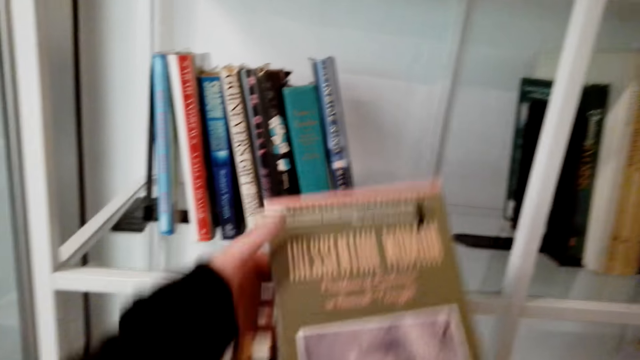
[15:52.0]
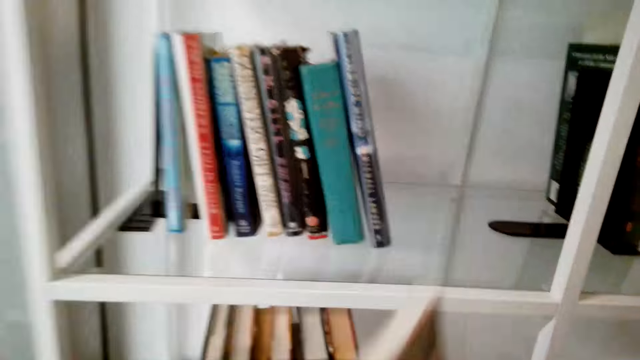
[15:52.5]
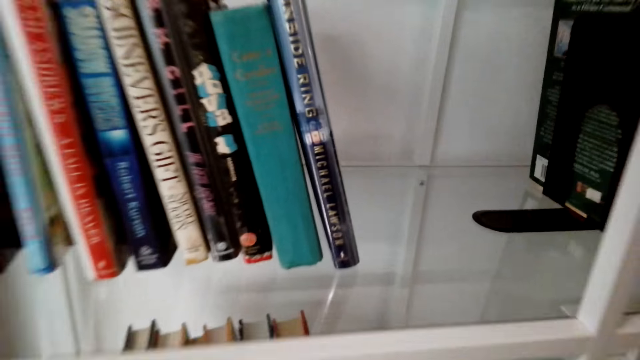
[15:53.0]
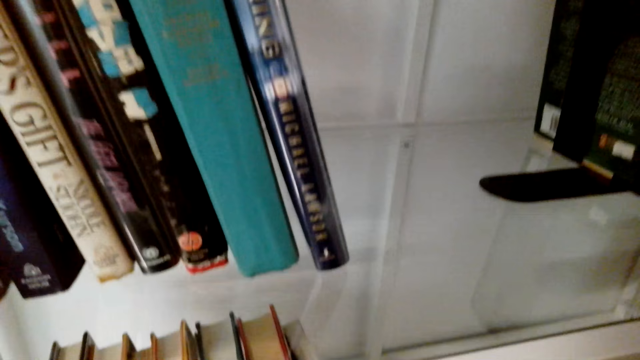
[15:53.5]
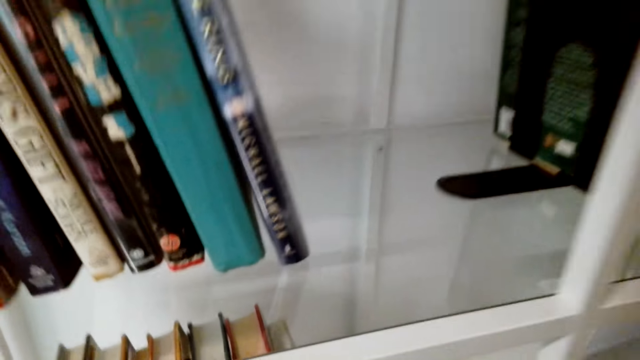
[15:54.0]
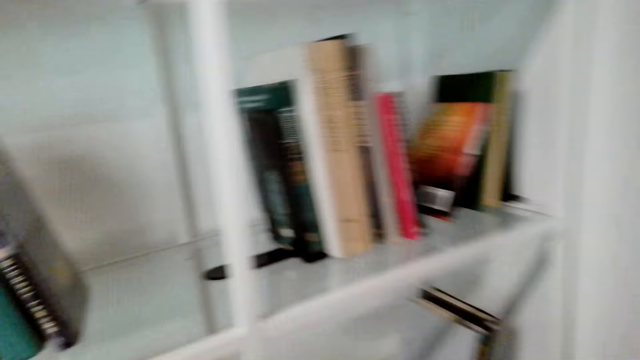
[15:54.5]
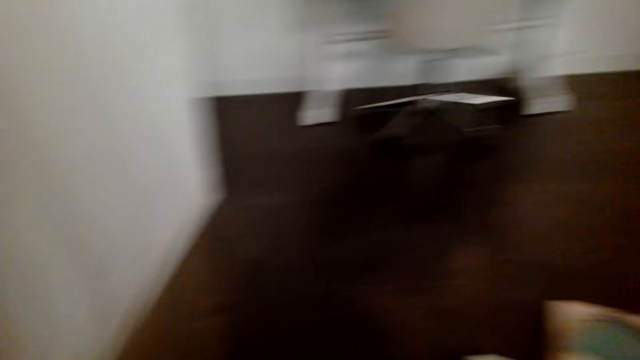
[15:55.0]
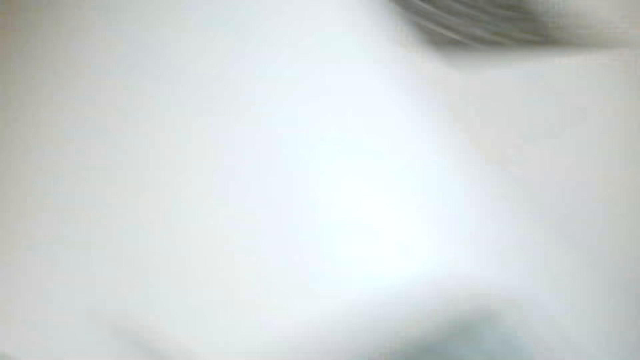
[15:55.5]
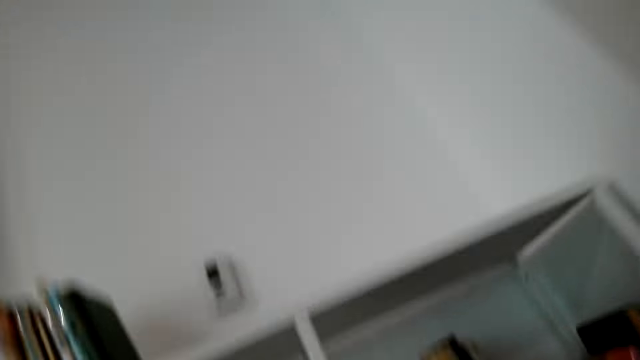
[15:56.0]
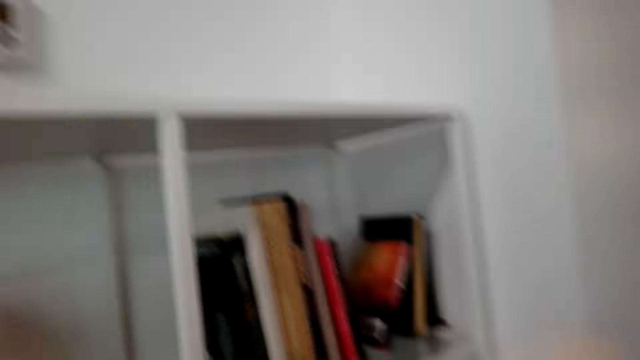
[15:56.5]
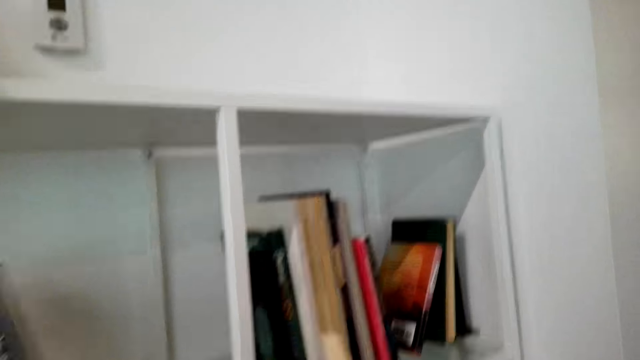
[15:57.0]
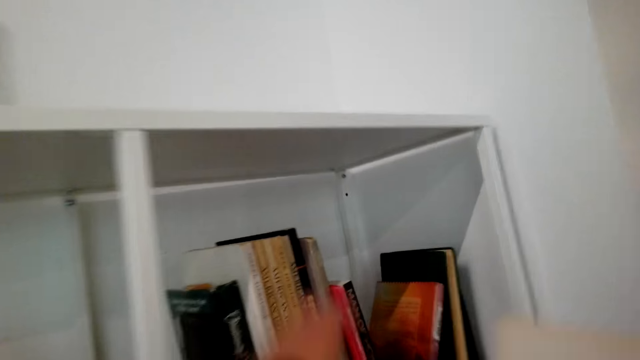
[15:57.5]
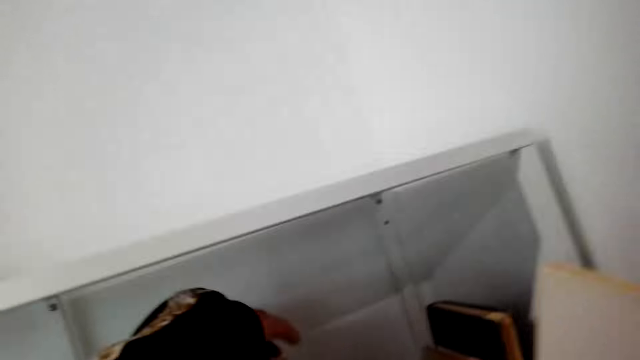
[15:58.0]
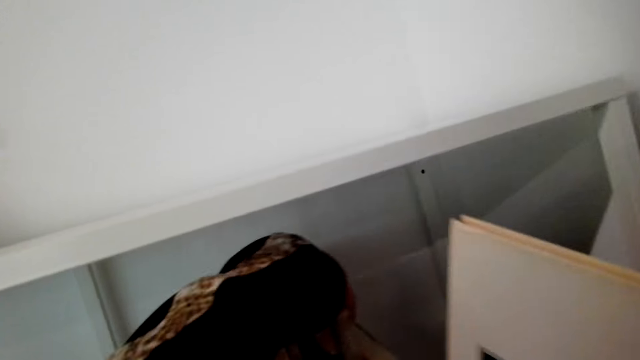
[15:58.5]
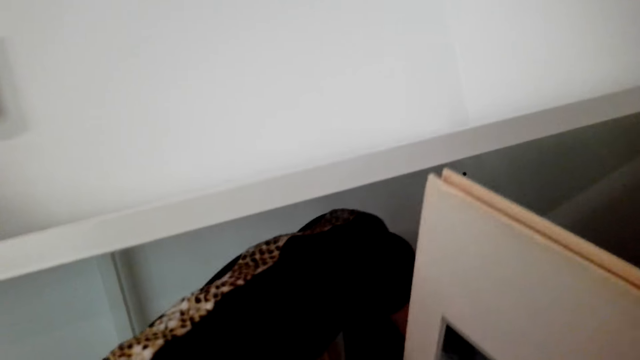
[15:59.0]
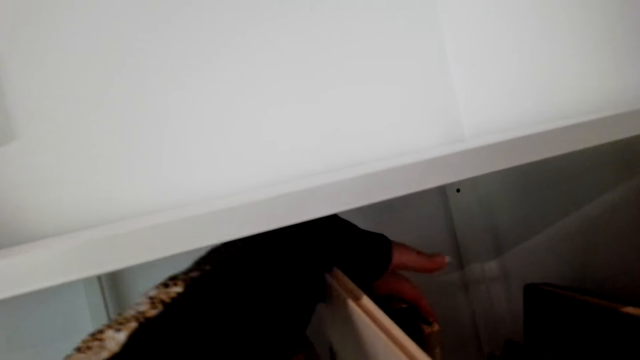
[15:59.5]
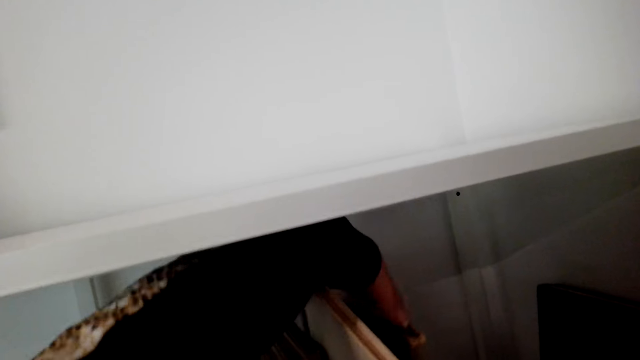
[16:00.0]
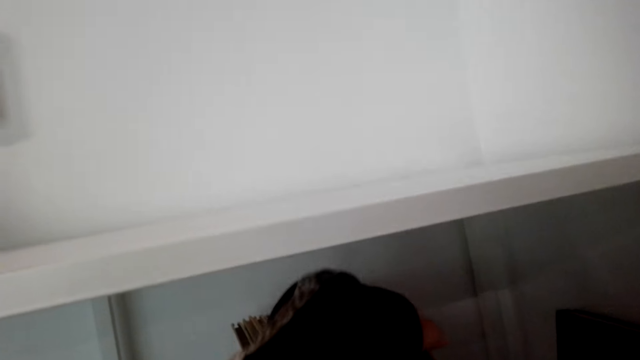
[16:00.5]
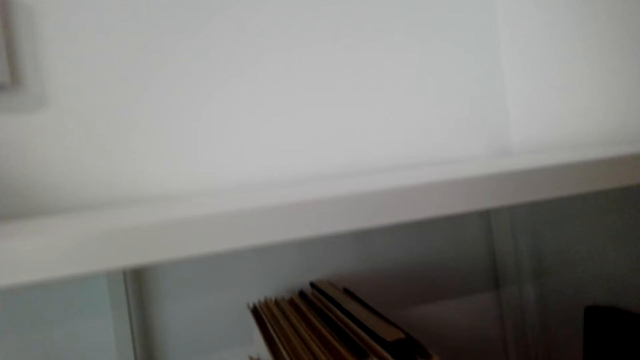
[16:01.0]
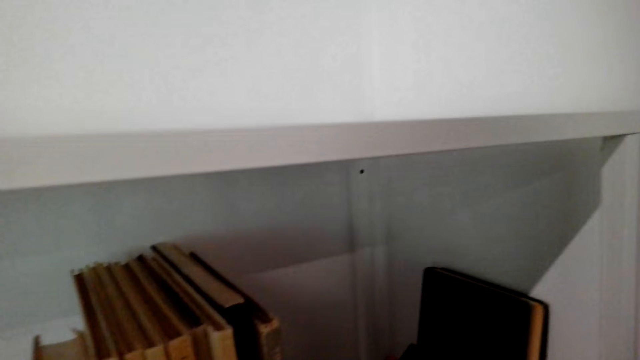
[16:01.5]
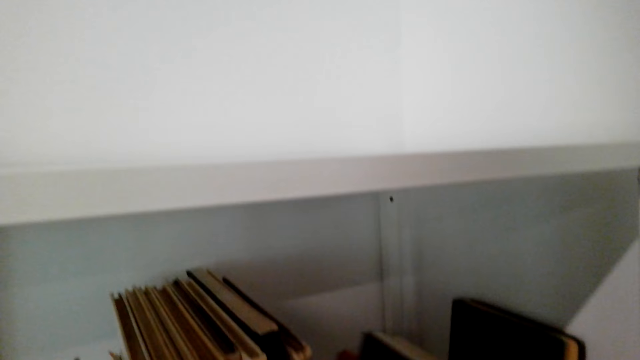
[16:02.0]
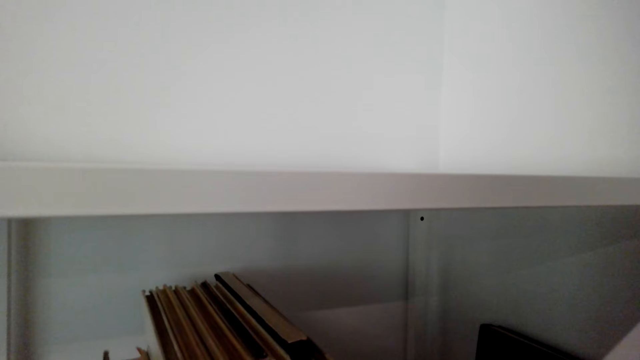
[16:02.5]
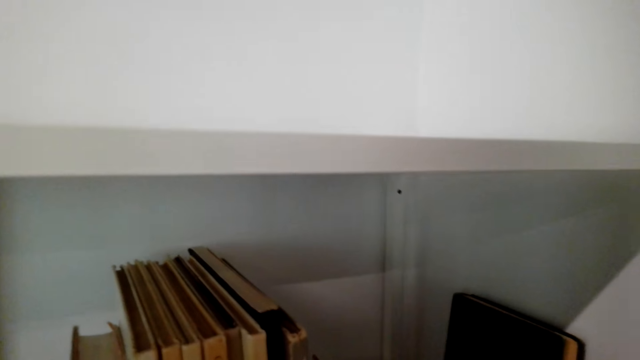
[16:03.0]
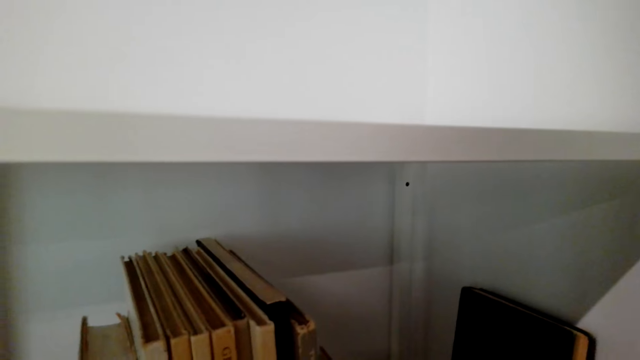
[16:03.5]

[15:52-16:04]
The camera wearer puts a book in the shelf. They put a book in the shelf again.

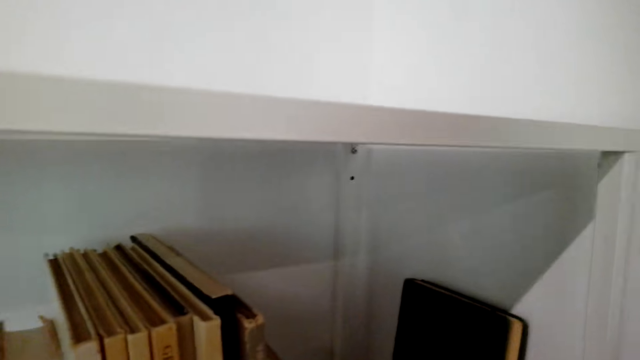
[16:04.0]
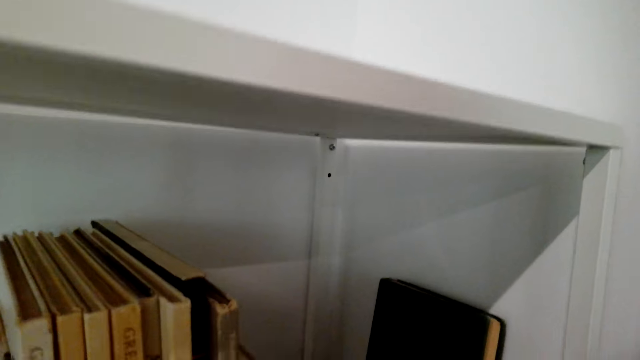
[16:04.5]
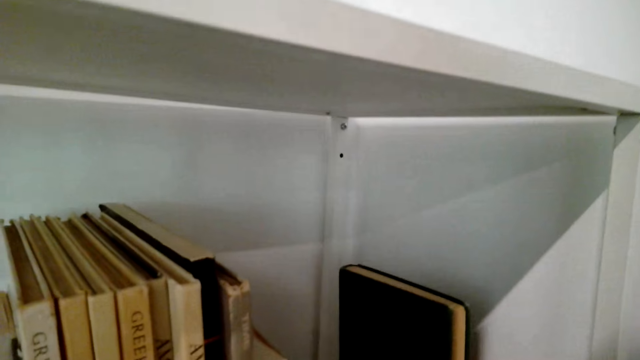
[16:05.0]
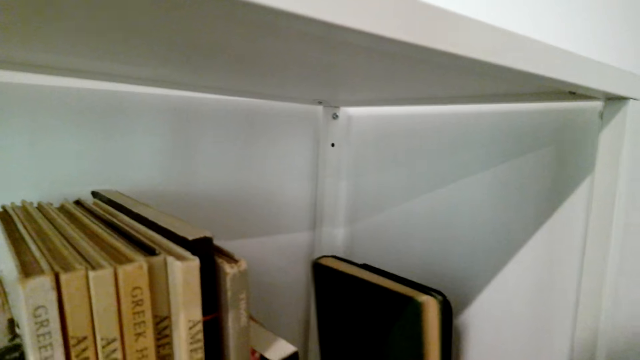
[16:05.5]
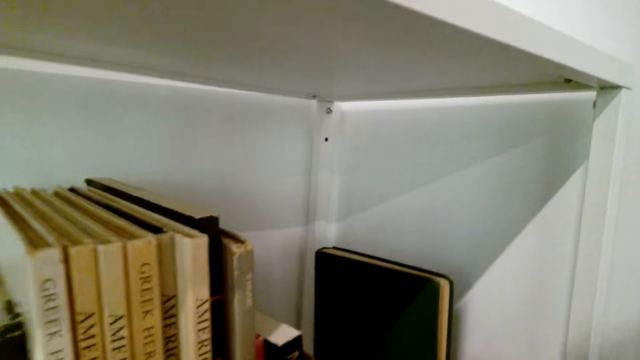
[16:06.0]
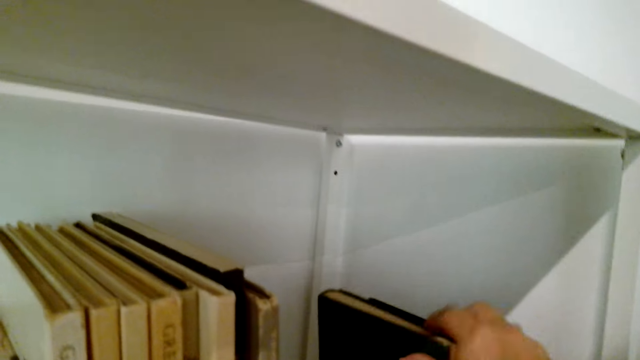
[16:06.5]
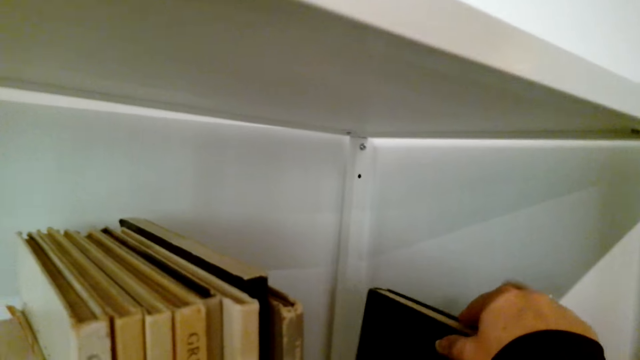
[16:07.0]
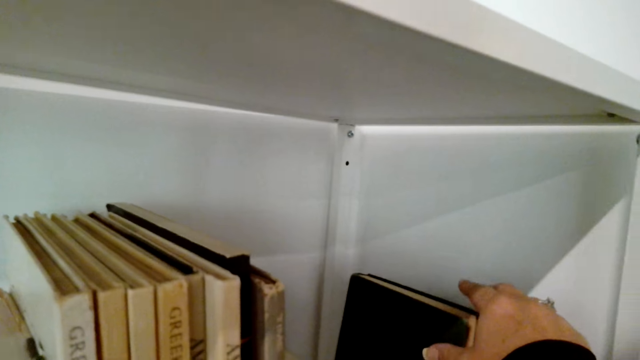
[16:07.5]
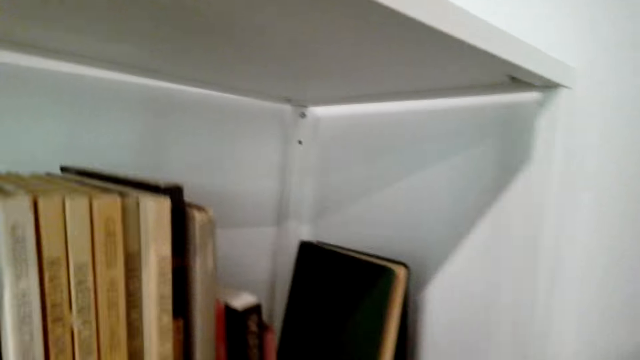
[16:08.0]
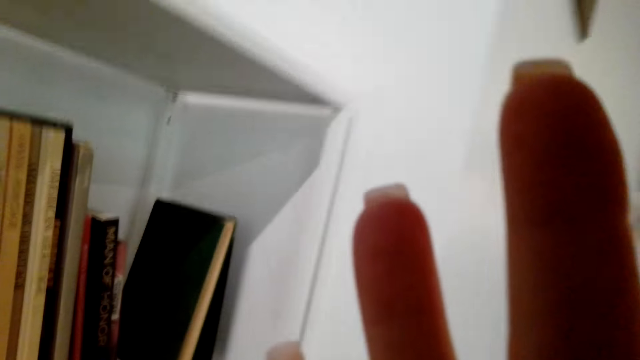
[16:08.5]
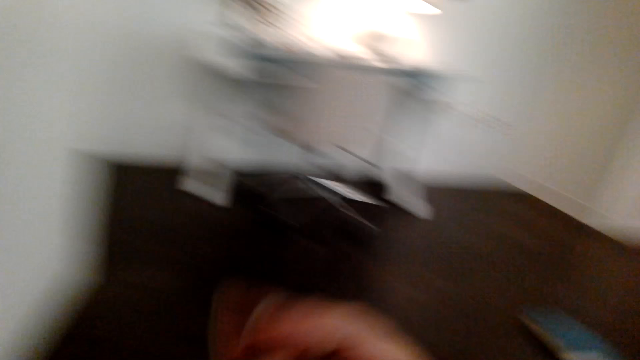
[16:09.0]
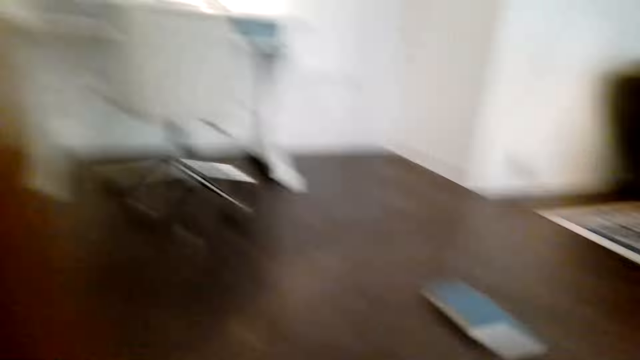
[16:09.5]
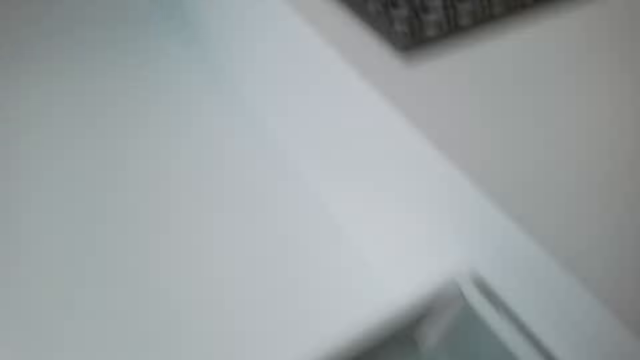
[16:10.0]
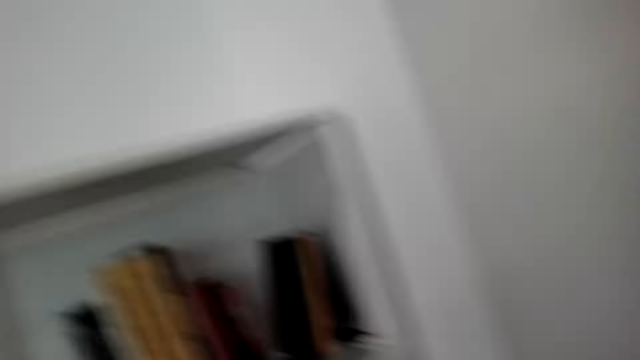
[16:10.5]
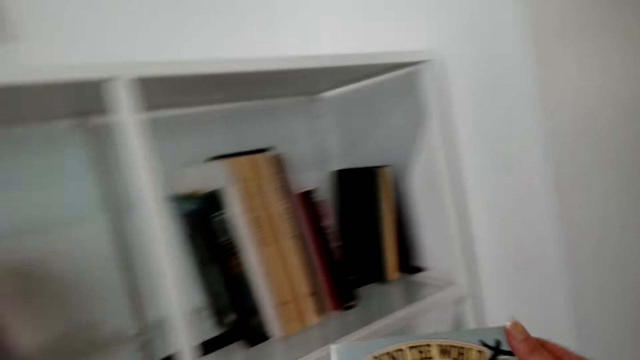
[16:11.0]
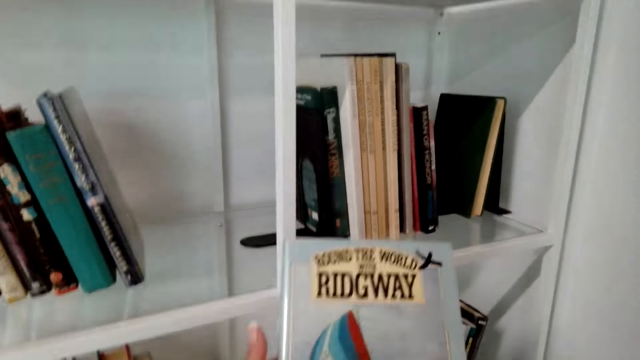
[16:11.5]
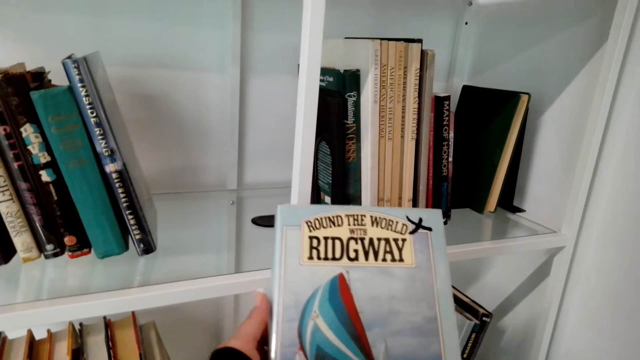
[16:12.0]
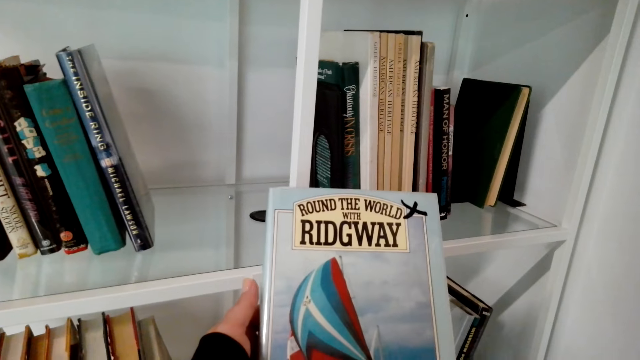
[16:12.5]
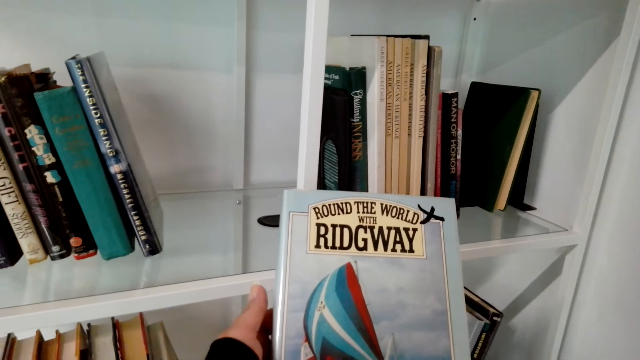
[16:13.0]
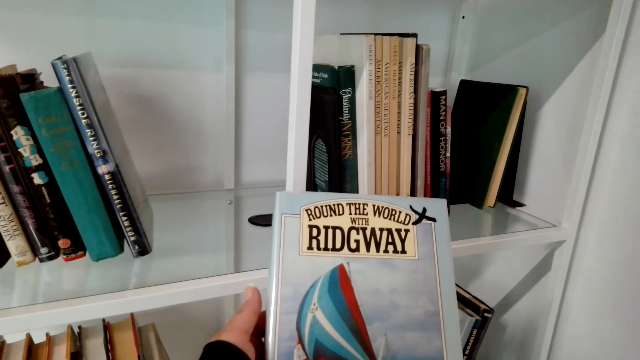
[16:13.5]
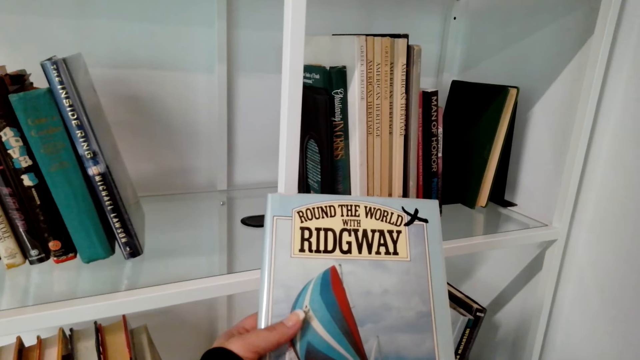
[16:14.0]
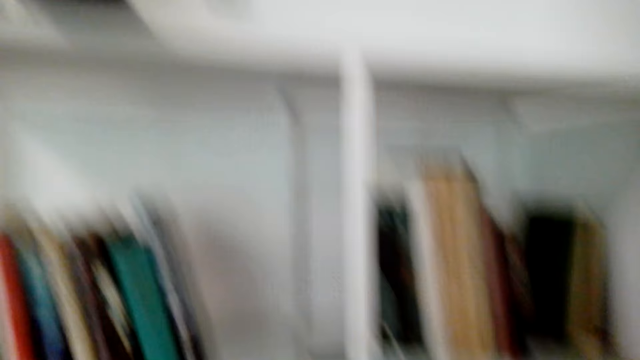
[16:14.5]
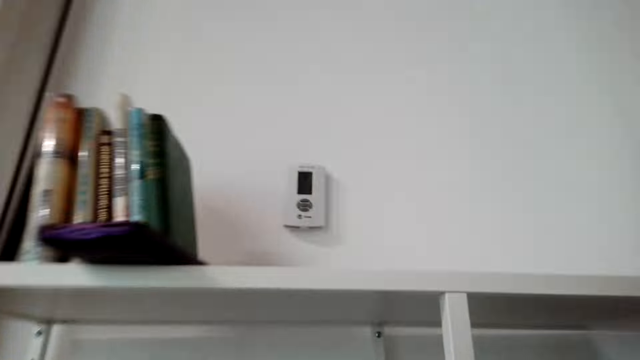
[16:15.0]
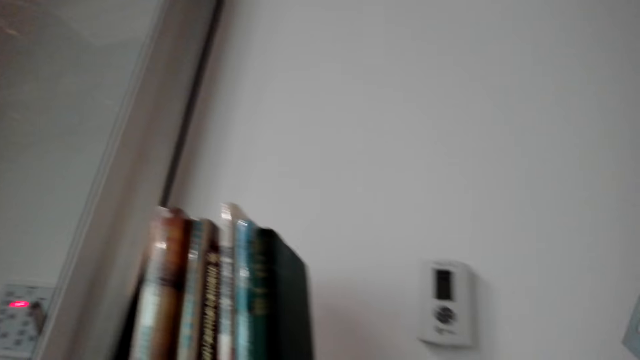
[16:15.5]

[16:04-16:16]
The camera wearer picks a book. They raise their hands. They pick a book. They talk.
